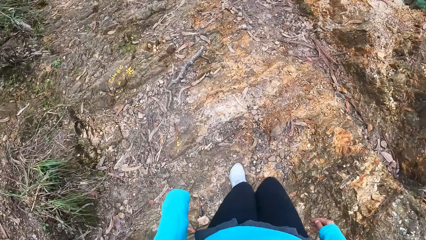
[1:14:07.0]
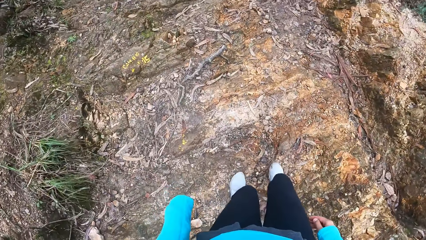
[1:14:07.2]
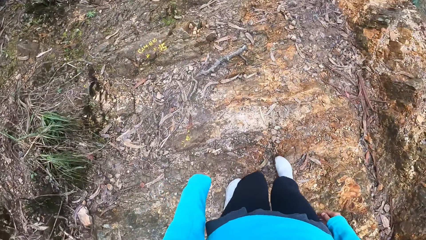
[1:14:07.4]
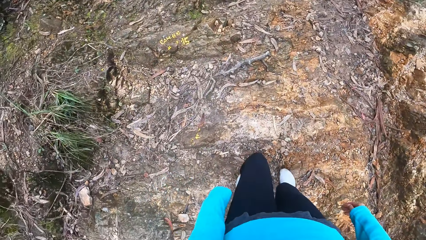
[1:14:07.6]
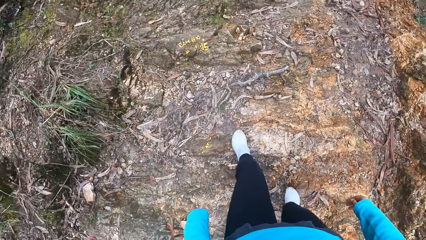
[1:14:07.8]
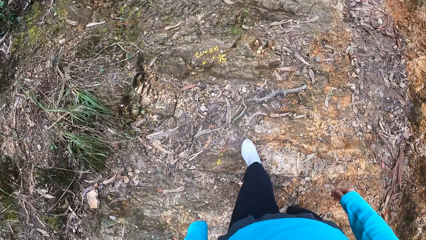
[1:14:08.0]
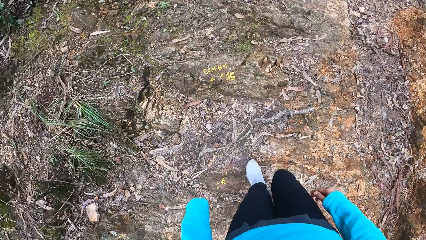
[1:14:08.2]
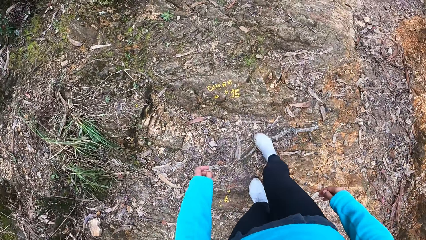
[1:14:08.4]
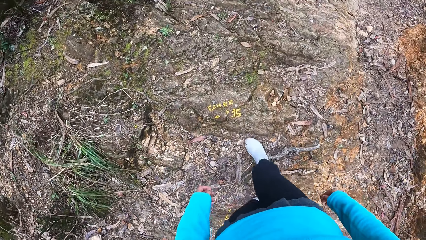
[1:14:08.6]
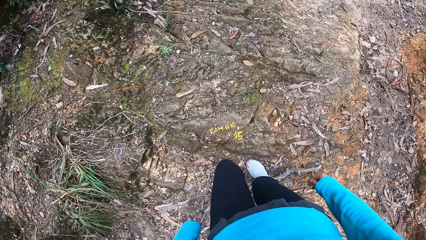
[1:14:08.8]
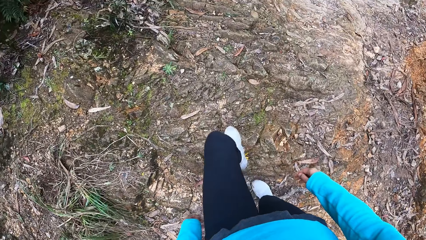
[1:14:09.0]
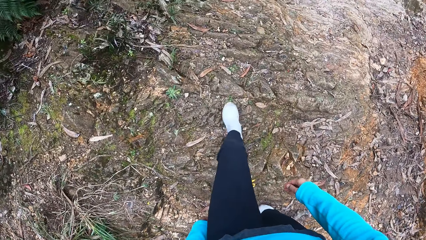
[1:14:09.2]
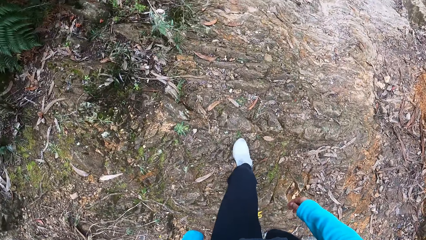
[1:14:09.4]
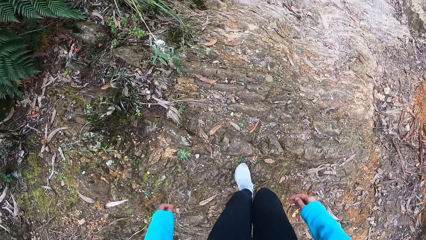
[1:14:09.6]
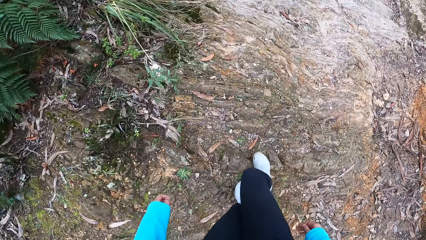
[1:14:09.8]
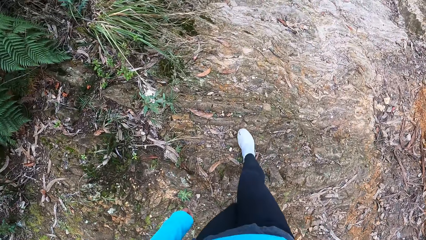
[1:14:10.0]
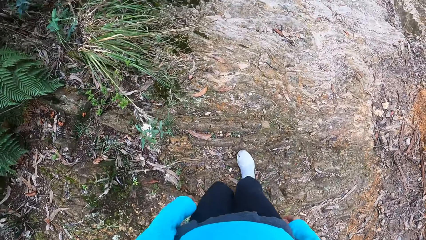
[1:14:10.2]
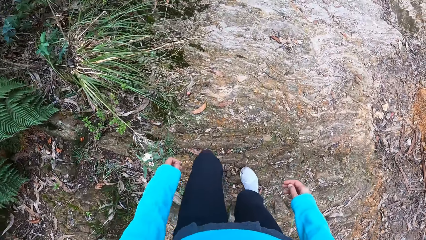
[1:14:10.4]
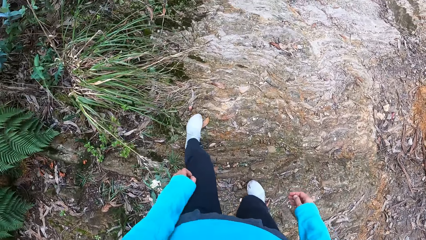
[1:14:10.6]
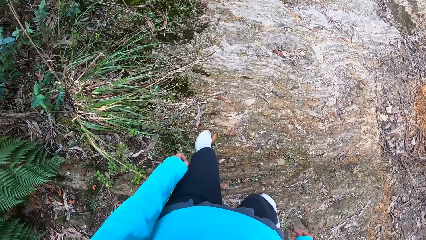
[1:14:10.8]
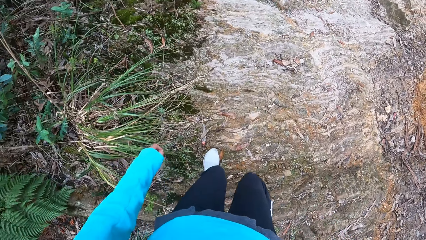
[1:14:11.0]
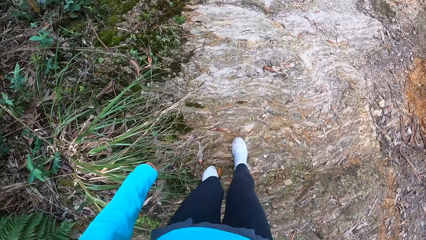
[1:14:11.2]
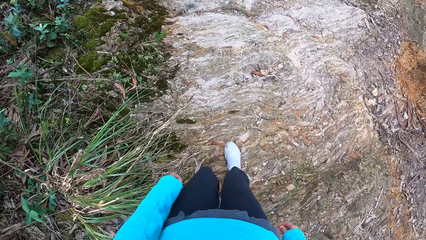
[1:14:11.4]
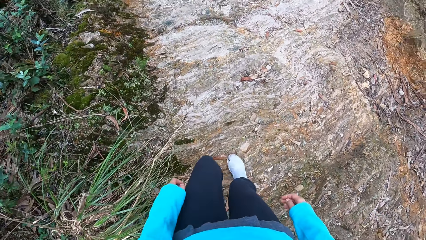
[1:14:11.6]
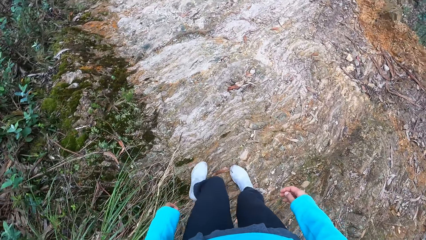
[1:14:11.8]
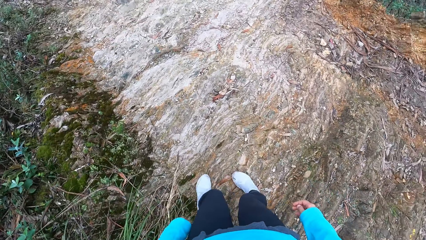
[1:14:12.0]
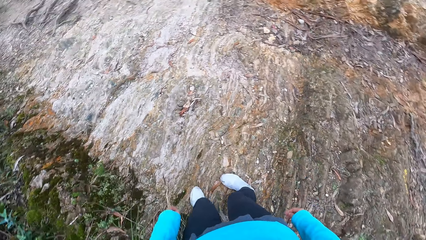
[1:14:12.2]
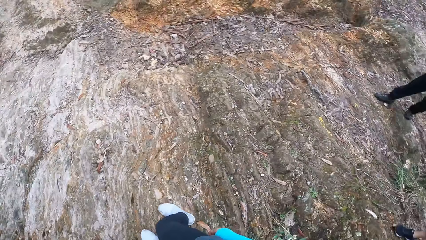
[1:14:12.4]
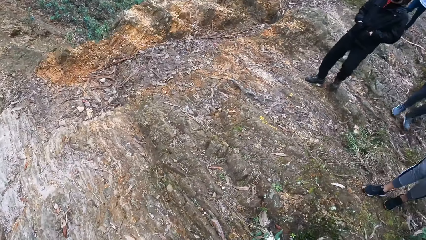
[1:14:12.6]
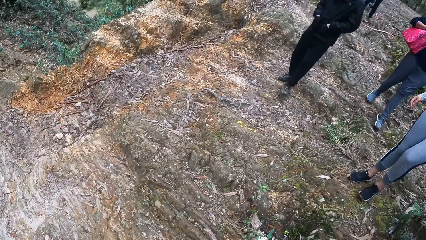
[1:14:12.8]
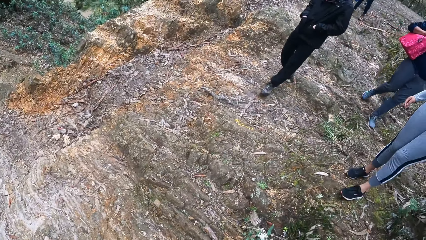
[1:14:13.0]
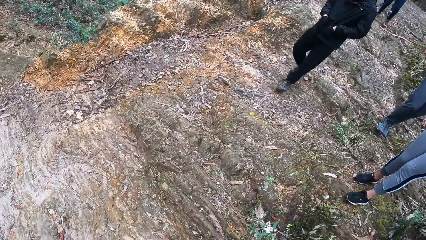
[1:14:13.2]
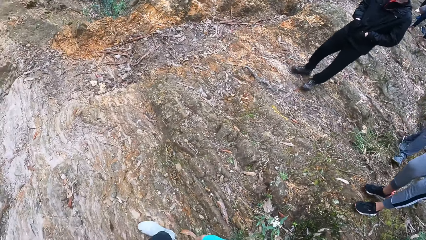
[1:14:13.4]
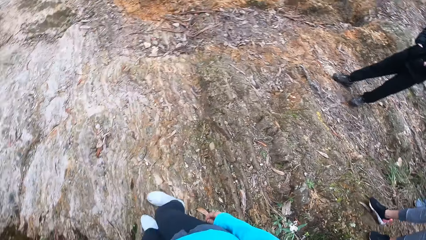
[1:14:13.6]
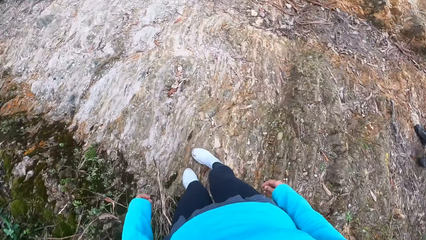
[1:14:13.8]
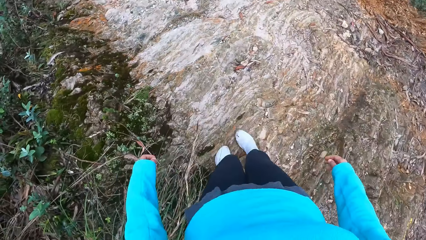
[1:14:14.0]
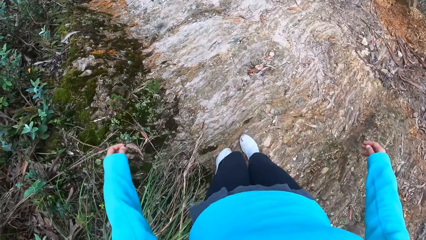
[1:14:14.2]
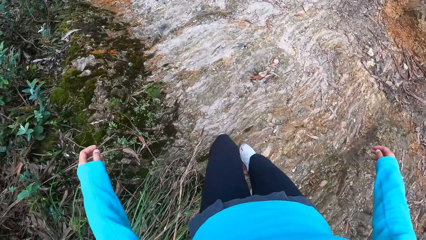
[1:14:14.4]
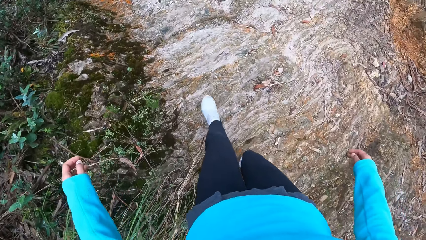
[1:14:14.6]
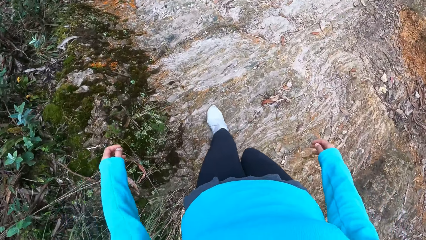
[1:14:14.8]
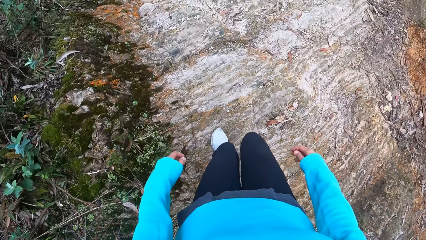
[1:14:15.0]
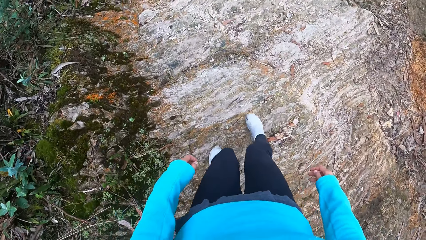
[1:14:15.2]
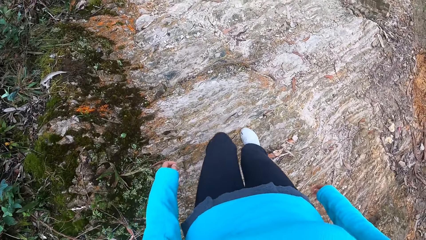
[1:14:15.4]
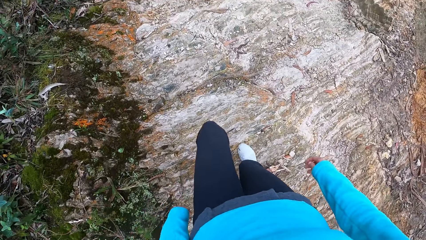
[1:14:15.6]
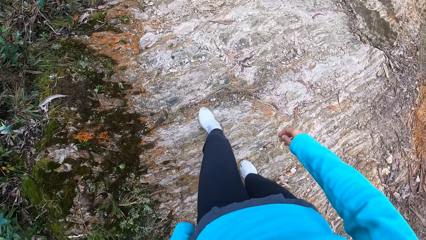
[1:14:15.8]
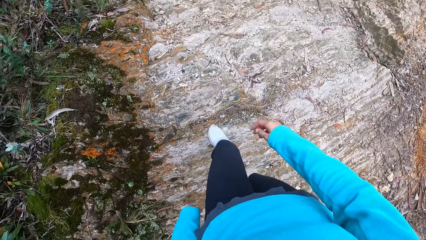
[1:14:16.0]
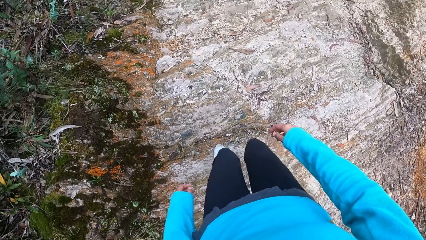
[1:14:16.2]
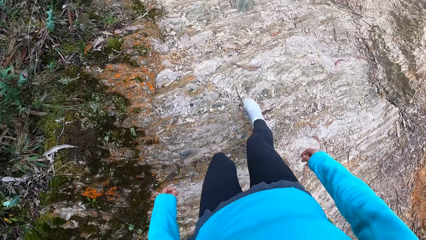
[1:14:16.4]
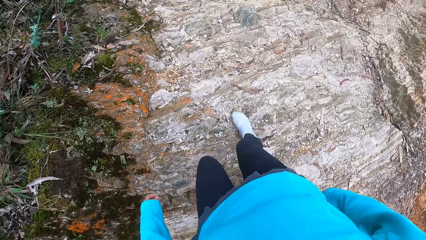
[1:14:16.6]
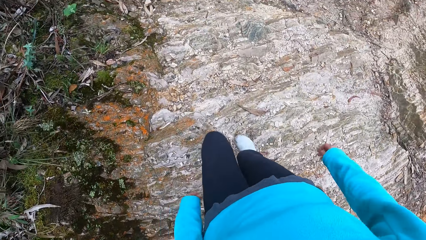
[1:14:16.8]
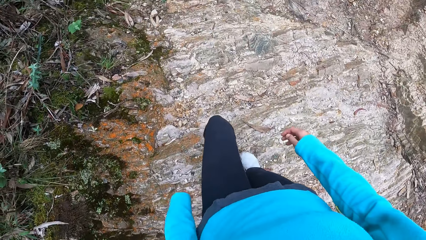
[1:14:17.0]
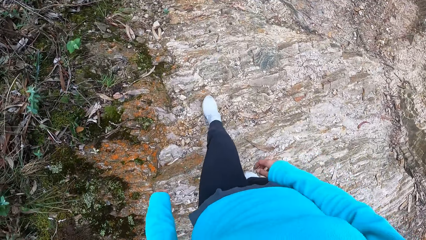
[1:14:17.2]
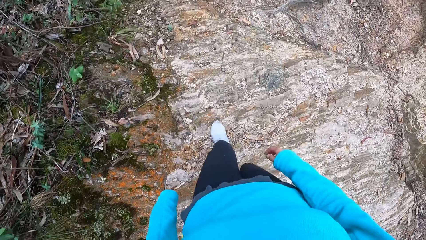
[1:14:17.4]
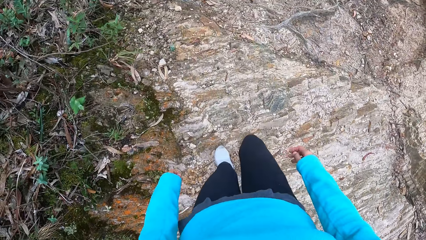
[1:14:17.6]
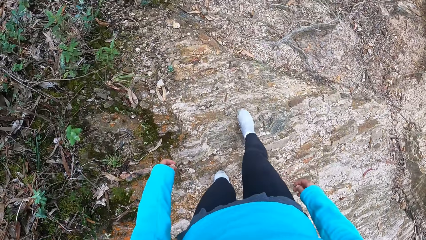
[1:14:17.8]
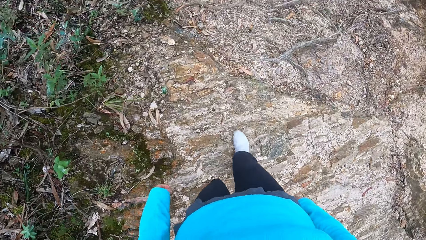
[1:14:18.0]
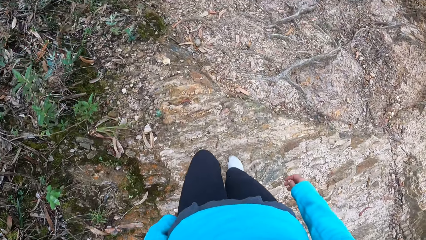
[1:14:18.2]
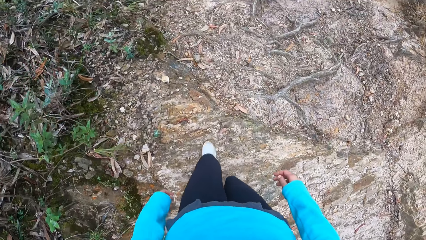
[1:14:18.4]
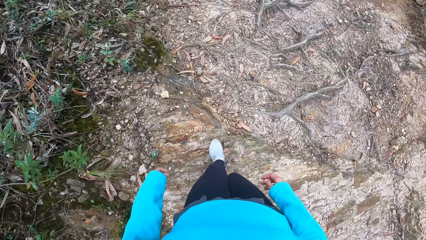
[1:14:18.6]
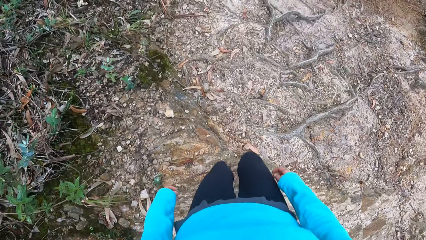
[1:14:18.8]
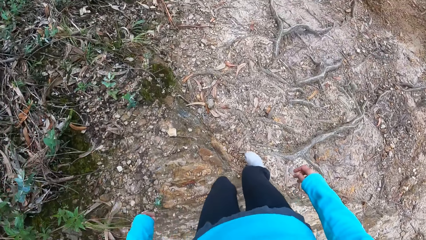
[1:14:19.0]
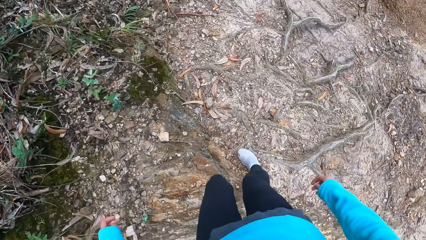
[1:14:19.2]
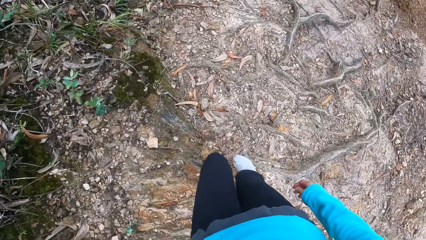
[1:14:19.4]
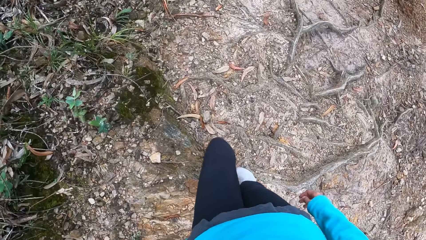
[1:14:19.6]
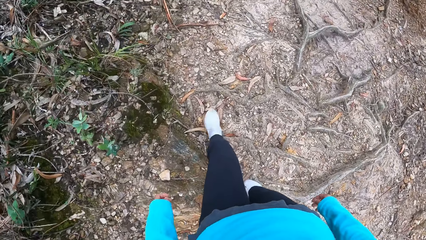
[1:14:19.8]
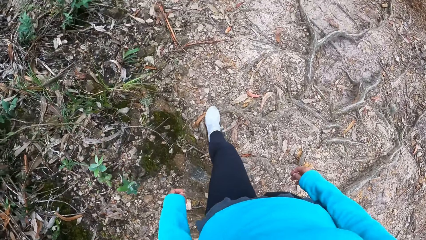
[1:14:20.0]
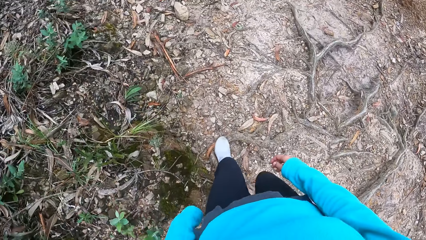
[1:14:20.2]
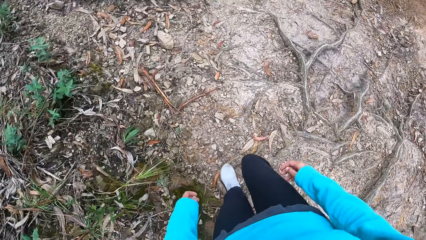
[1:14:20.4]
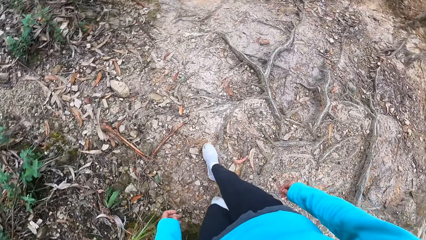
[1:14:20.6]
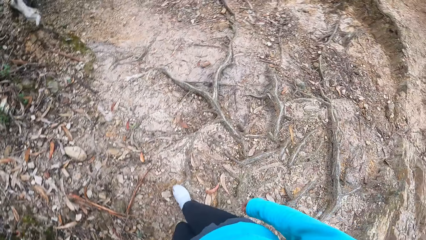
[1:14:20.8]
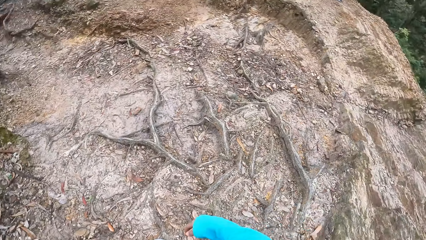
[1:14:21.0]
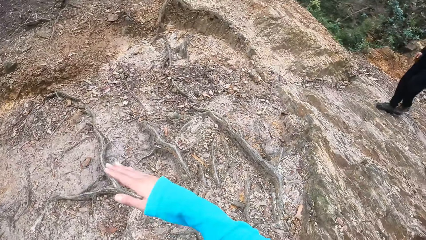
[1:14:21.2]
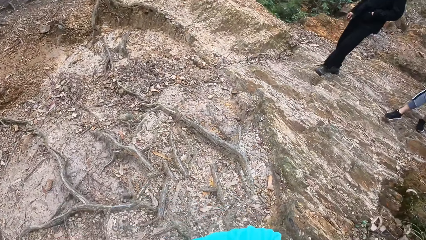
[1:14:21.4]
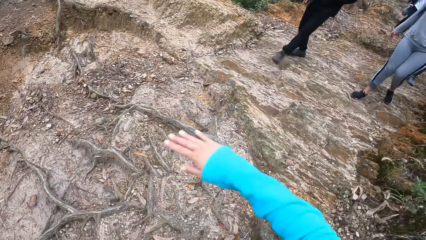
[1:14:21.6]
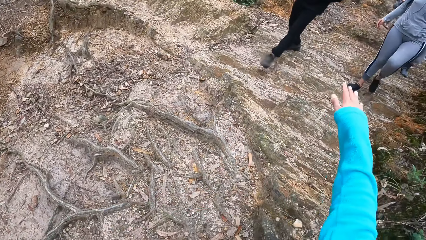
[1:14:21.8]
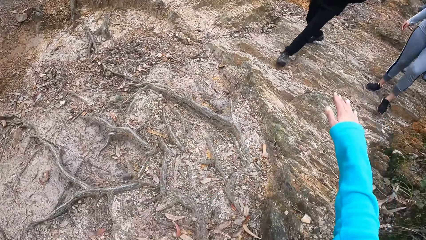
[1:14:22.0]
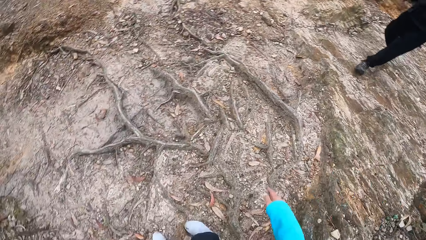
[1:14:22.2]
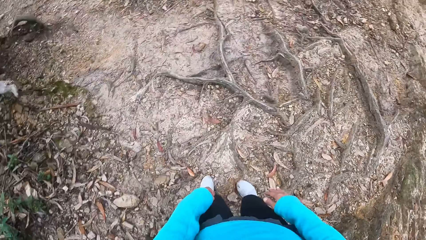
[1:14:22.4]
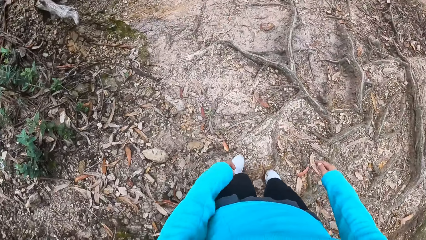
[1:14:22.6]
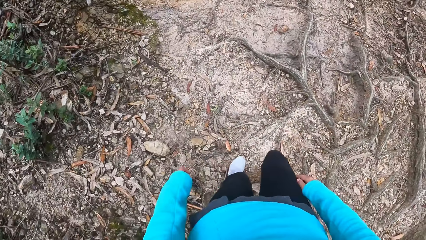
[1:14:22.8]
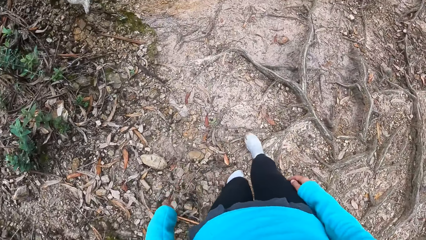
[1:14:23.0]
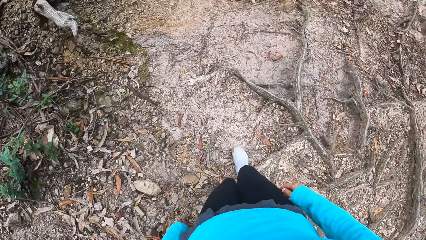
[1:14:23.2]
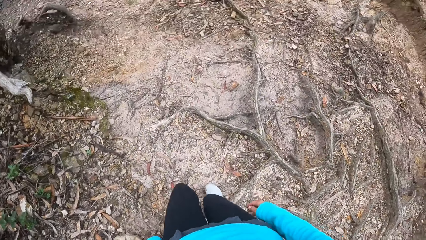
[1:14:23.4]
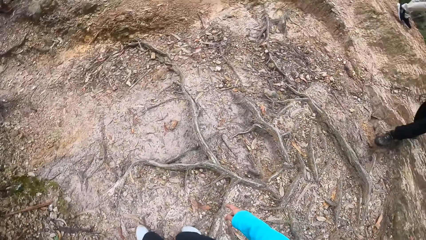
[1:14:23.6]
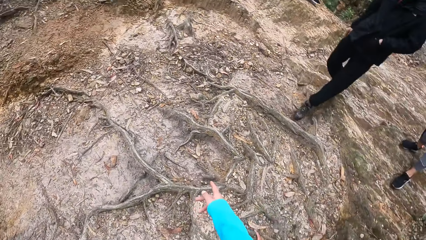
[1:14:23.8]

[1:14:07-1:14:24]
The camera wearer walks down the trail. They turn.
